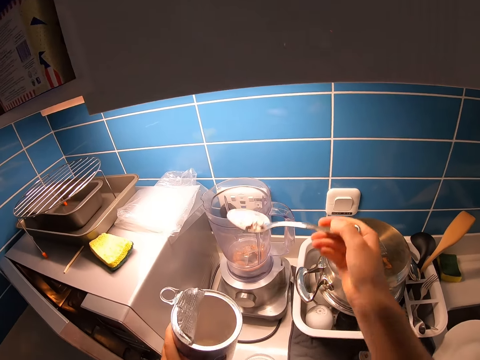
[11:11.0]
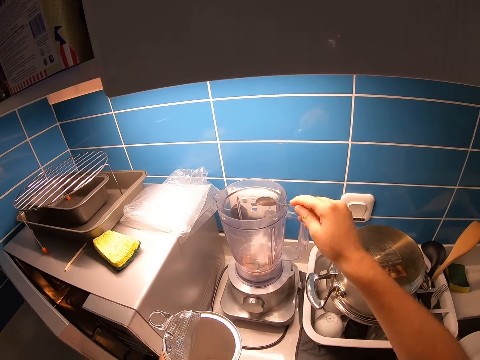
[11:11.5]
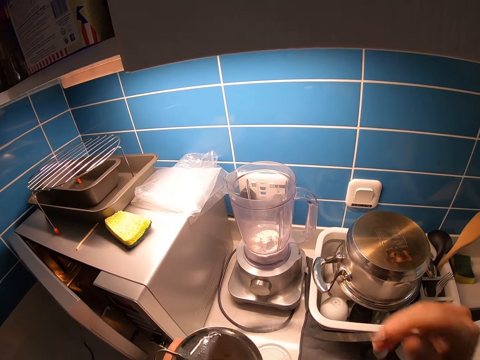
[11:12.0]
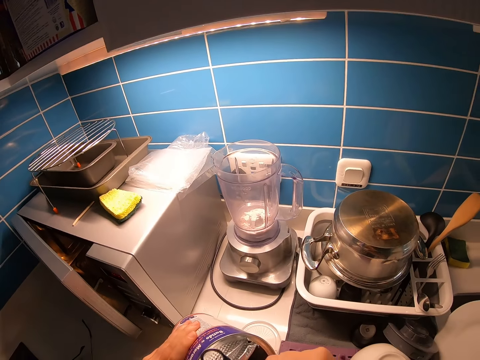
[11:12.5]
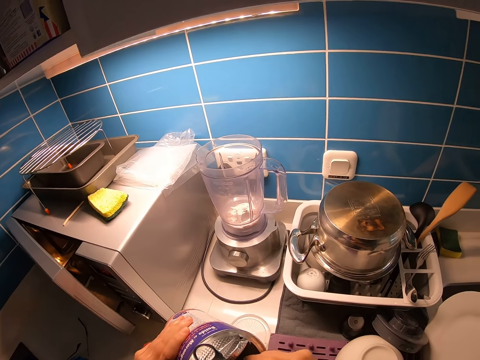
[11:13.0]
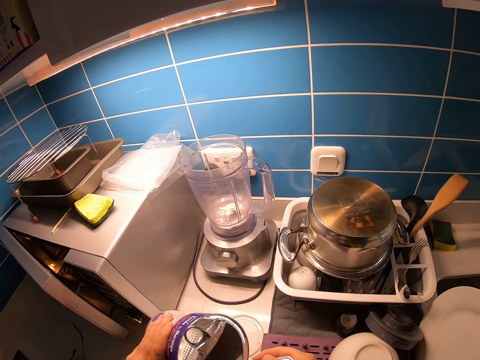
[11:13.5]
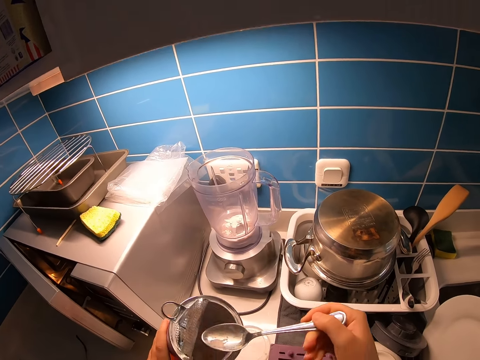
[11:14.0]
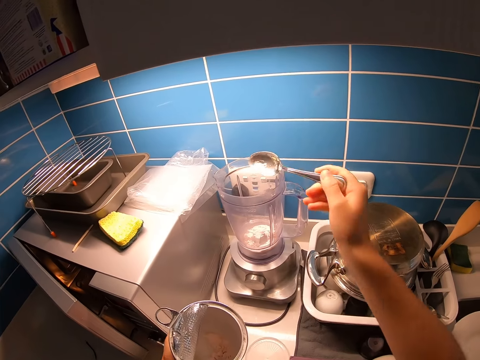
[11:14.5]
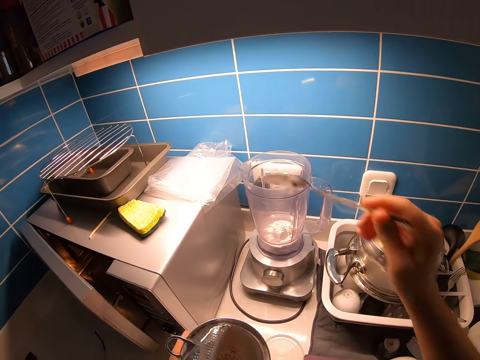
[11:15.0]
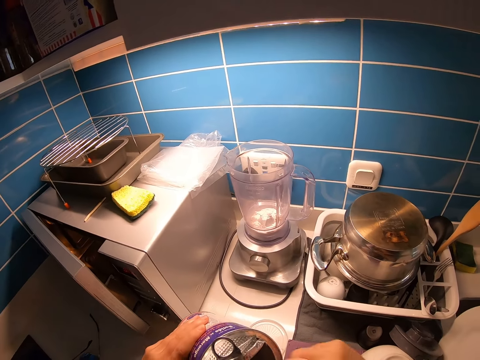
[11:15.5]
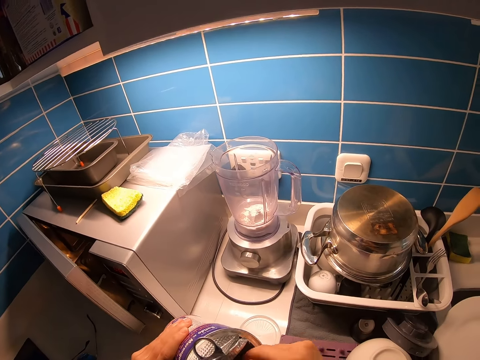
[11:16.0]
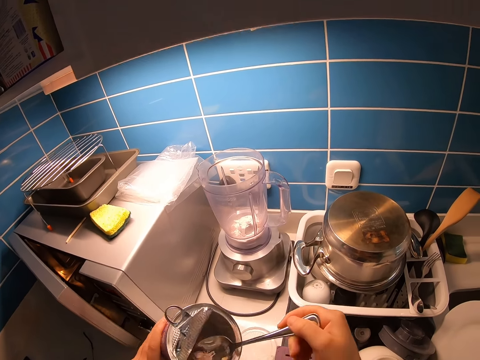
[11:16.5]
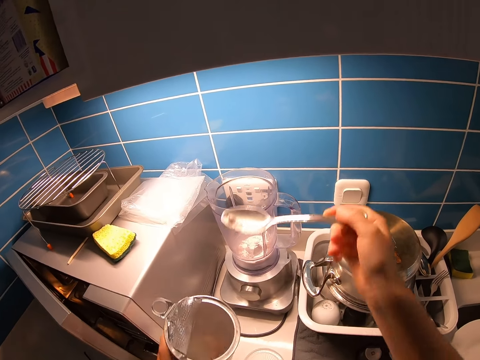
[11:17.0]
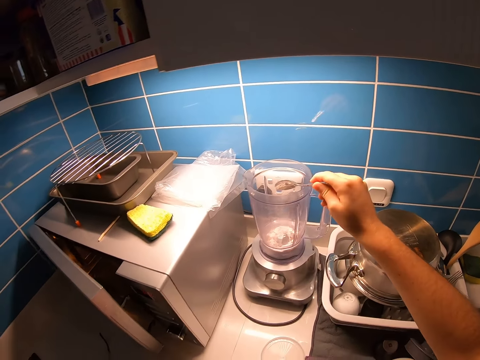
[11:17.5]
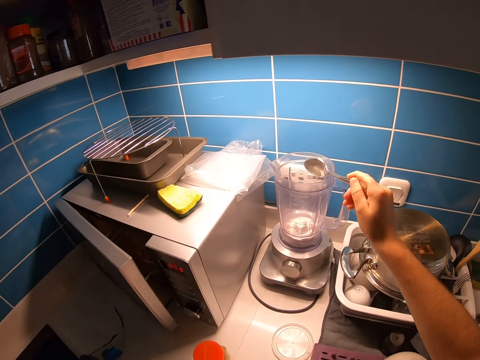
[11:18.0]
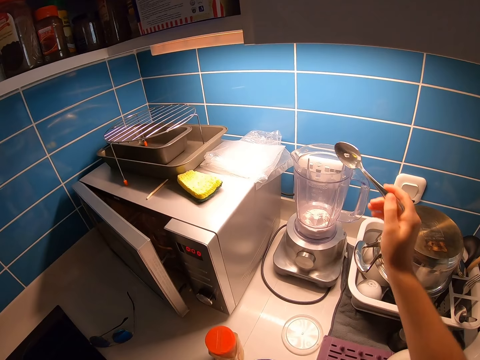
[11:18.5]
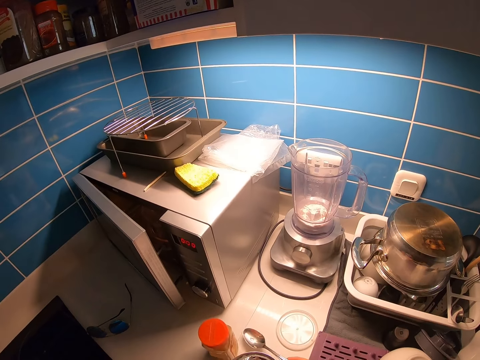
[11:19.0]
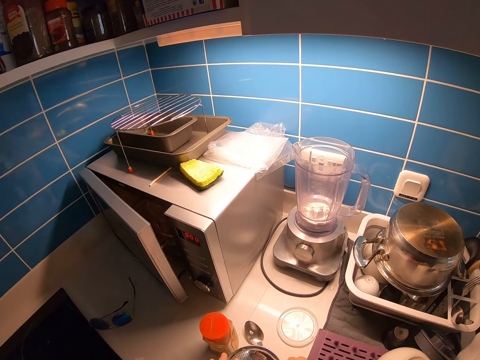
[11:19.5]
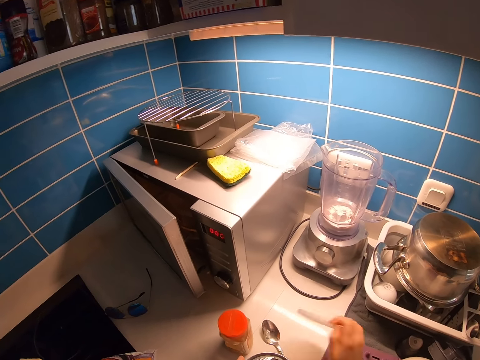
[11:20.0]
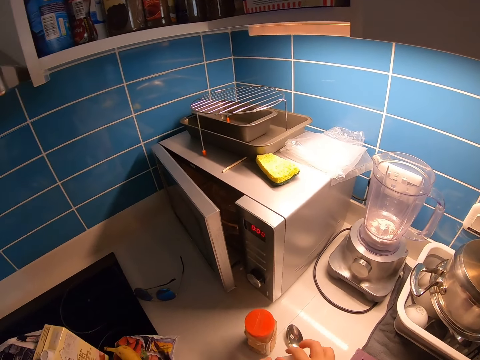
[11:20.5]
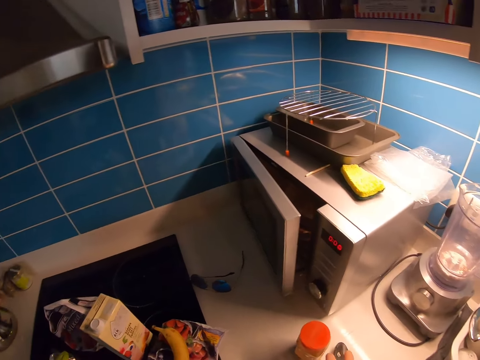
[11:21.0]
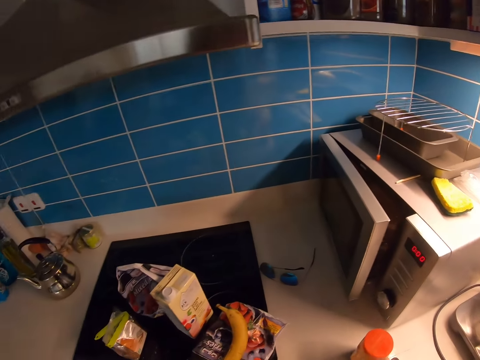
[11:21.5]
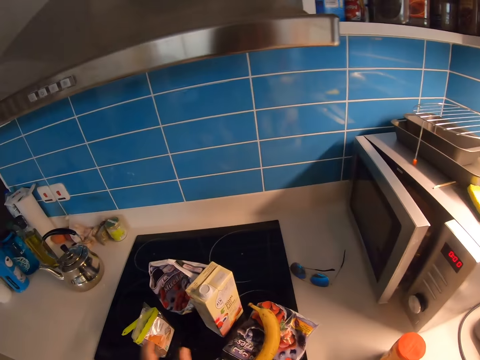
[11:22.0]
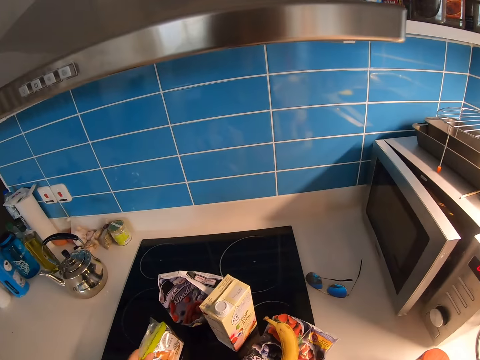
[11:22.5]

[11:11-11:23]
The camera wearer puts something in the blender. They scoop something with a spoon. They put something in the blender. They scoop something with the spoon. They put something in the blender. They put the spoon on the counter. They close the tin. They pick up a lid, and pick up a spoon.

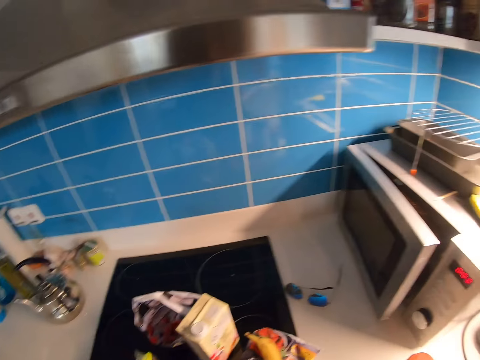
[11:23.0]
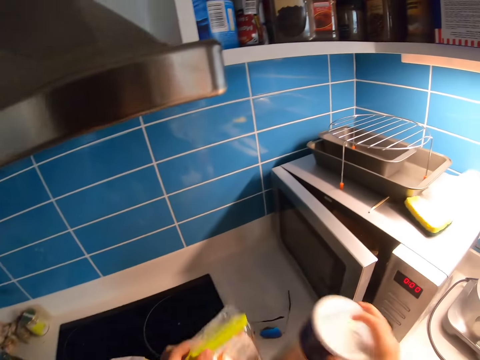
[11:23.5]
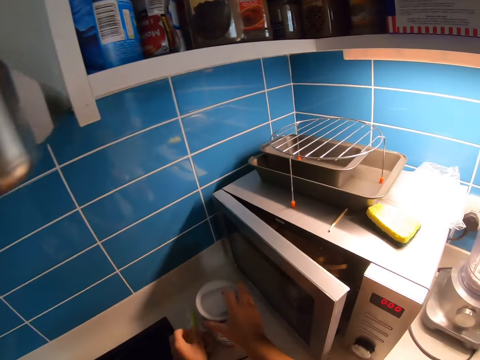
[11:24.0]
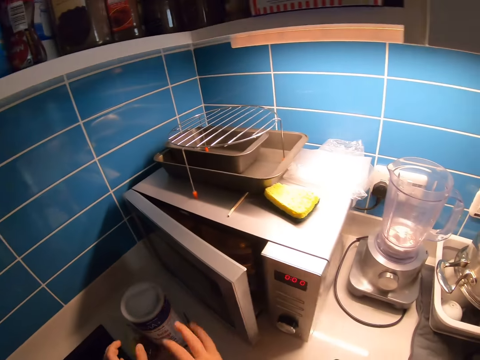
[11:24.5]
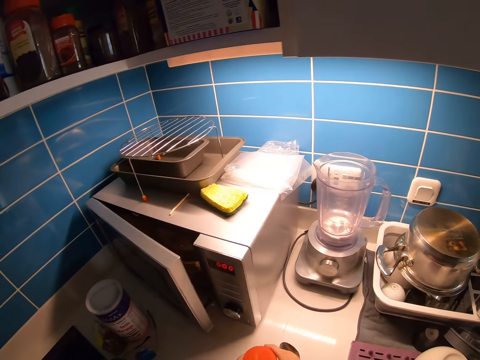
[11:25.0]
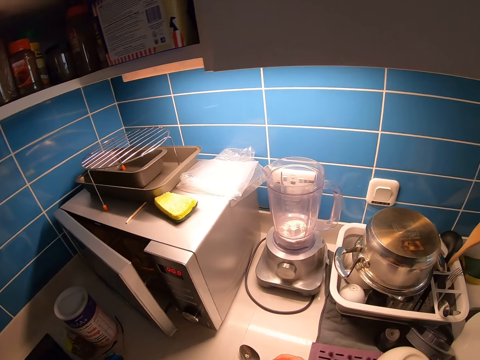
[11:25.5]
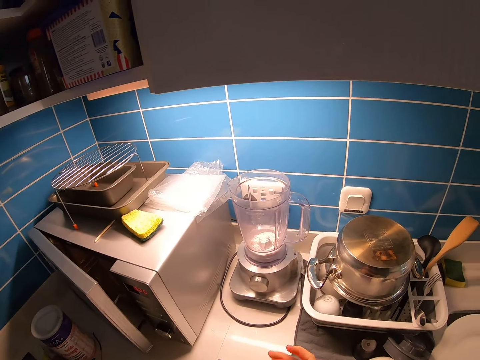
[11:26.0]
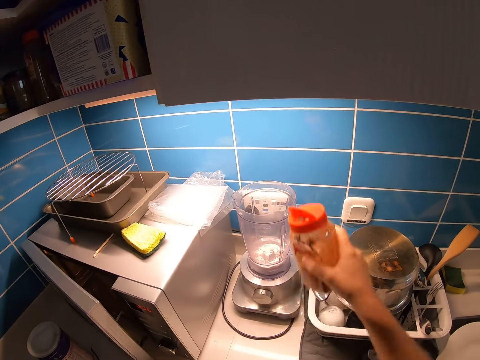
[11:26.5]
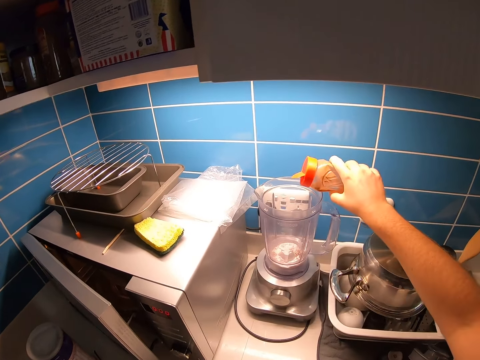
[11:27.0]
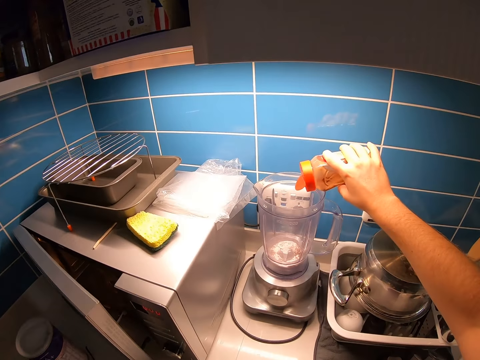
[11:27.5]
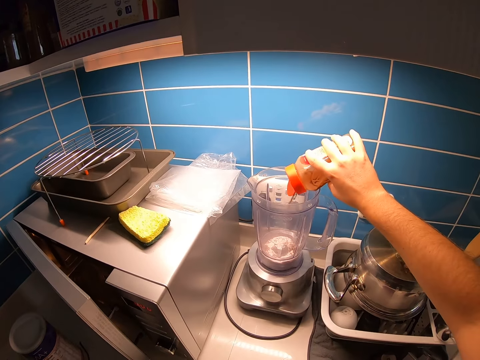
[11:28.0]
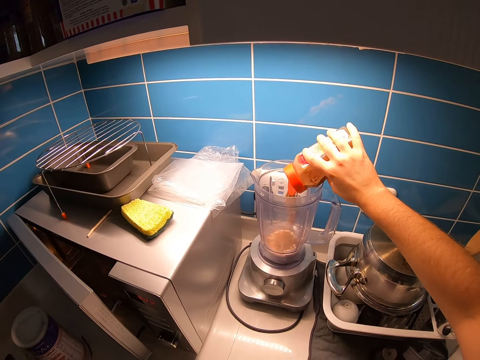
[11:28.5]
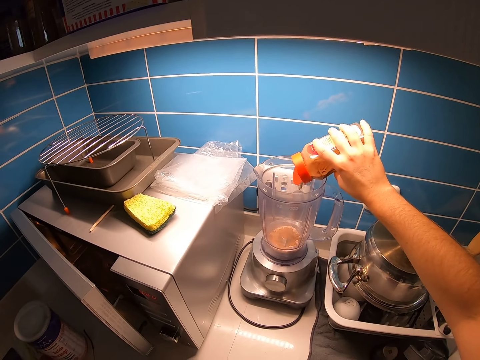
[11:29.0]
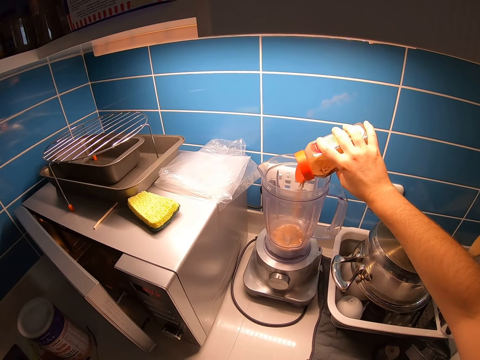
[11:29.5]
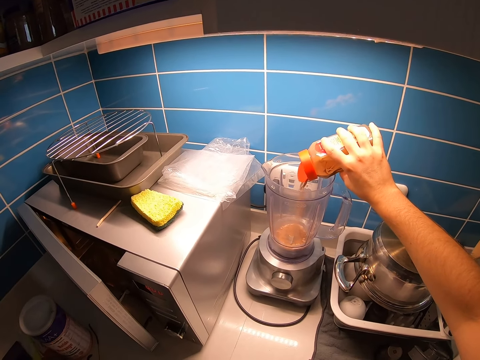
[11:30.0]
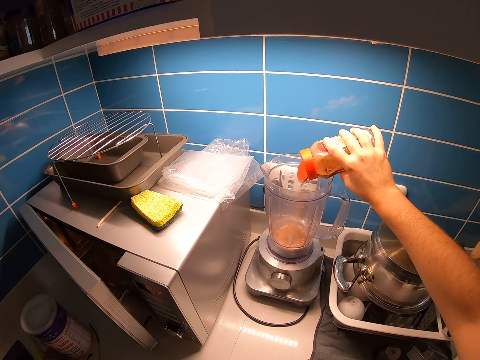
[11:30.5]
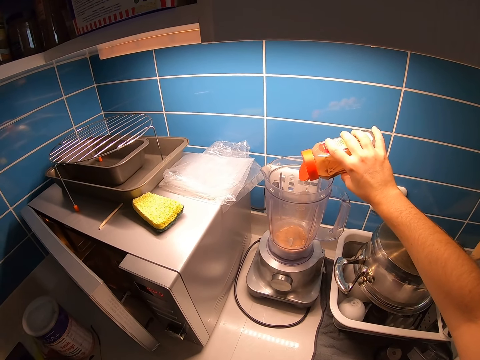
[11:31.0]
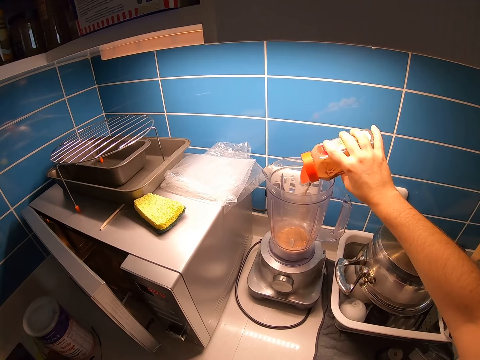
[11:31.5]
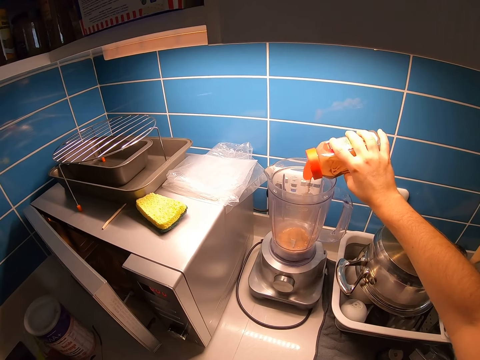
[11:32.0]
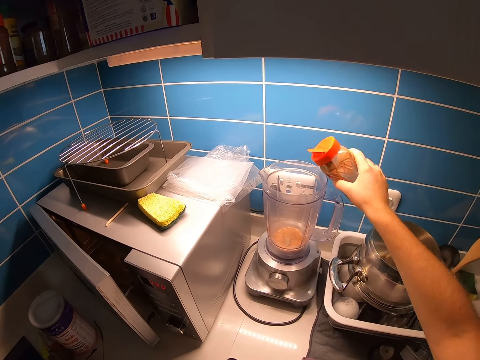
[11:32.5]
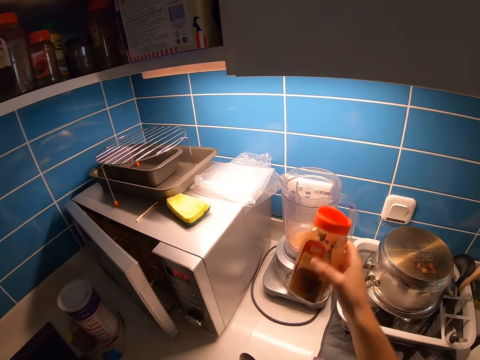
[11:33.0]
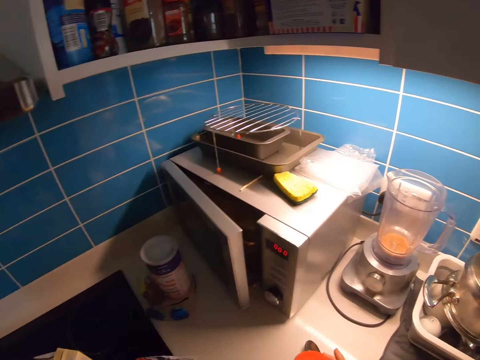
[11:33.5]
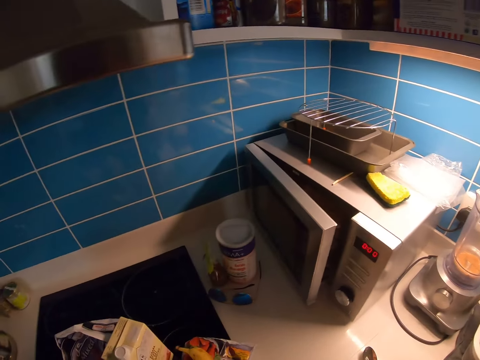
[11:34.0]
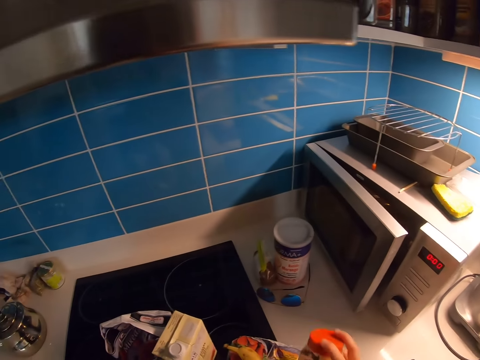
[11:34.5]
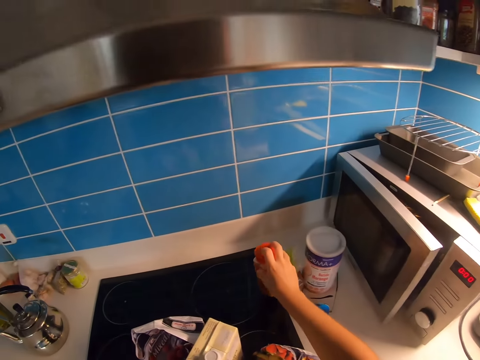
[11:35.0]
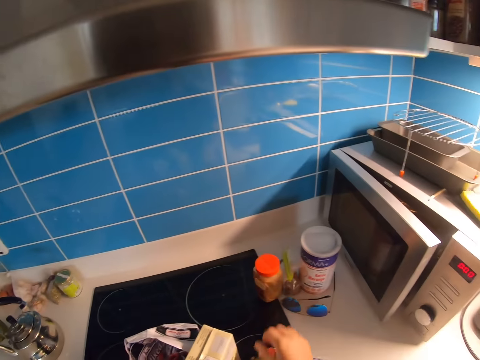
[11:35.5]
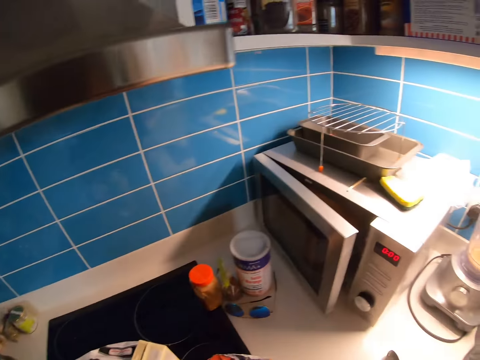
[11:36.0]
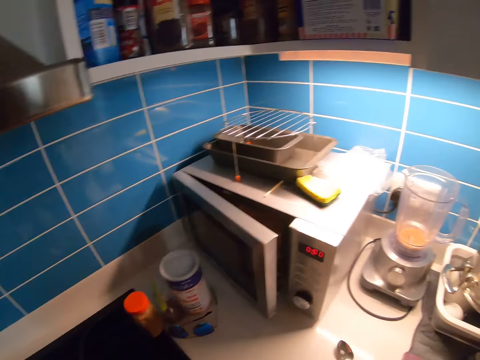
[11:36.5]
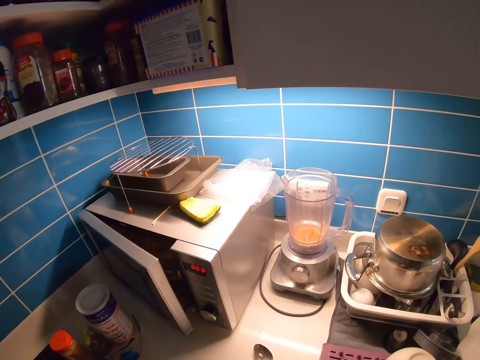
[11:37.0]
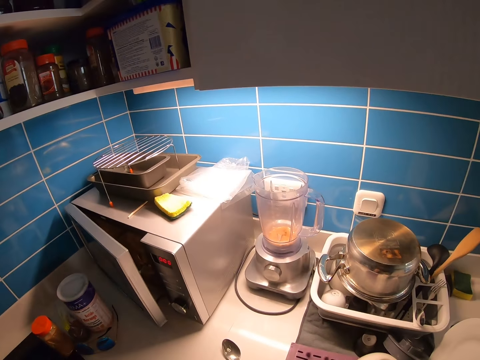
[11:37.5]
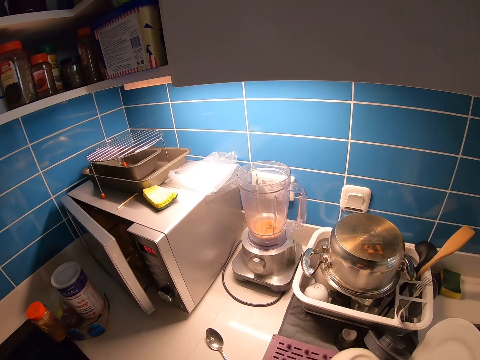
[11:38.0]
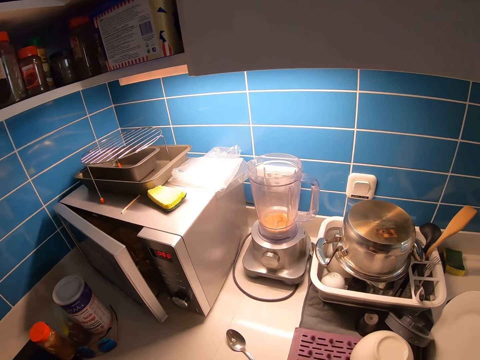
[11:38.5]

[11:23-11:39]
The camera wearer moves a tin and packet. They put flaxseeds on the counter, put the tin on the counter, and walk around the kitchen. They carry a bottle. They pick up a tin. They pour a spice in the blender. They move around the kitchen. They put the tin on the counter, and pick up a tin. They drop the bottle. They put the tin on the cooker. They look around the kitchen.
